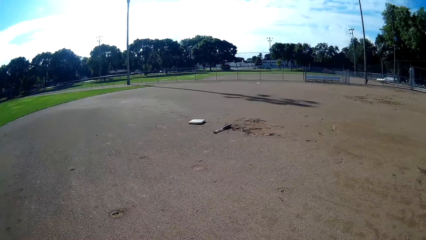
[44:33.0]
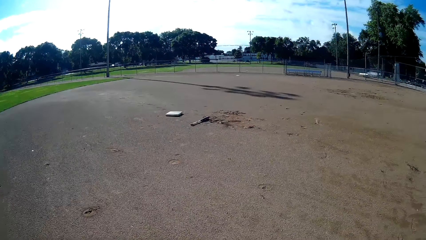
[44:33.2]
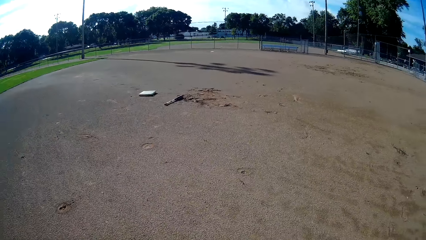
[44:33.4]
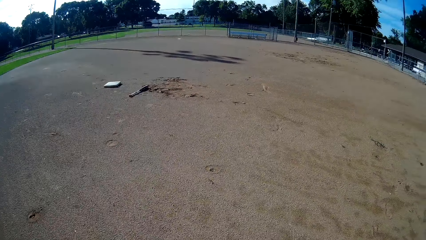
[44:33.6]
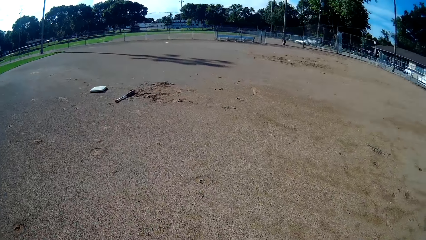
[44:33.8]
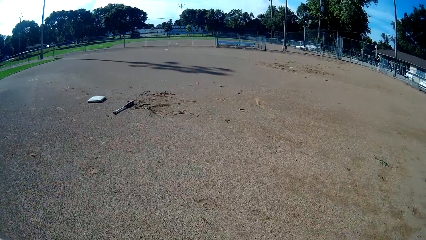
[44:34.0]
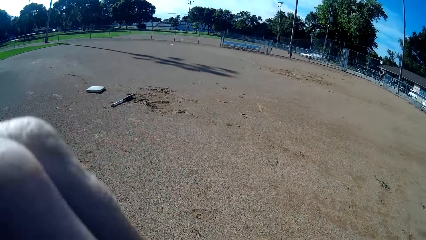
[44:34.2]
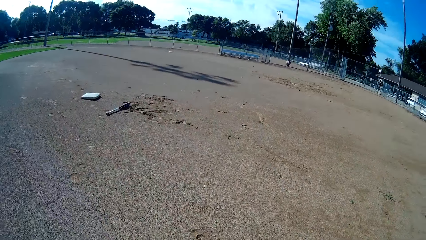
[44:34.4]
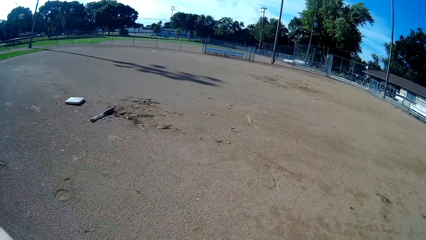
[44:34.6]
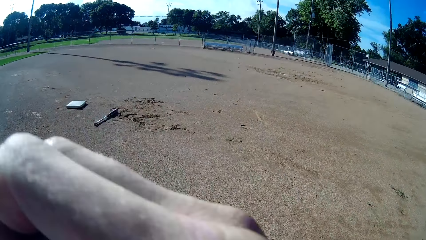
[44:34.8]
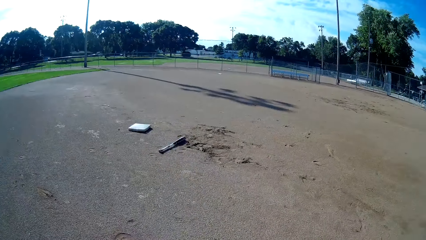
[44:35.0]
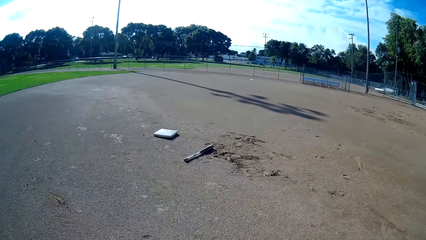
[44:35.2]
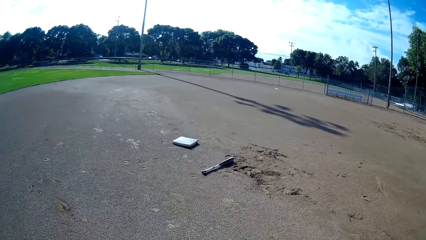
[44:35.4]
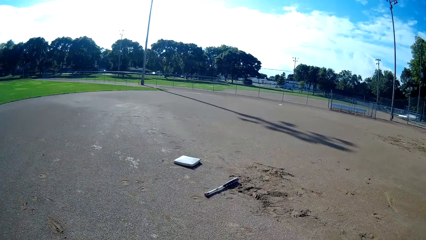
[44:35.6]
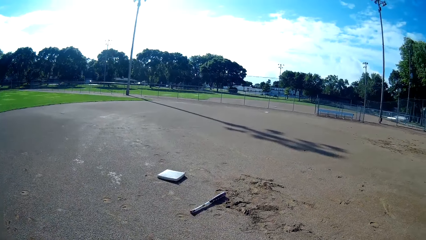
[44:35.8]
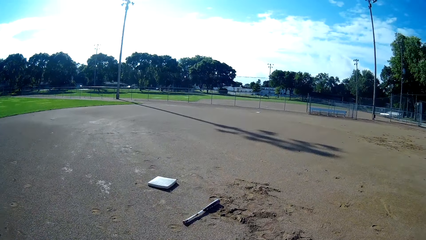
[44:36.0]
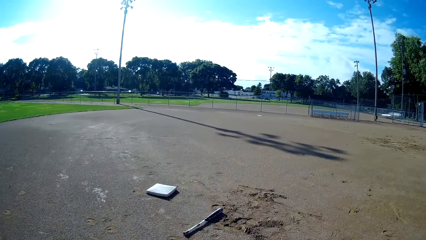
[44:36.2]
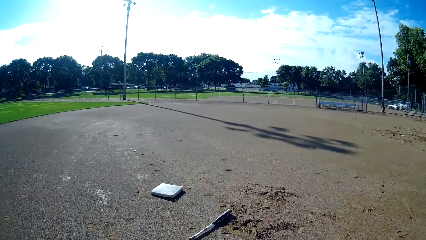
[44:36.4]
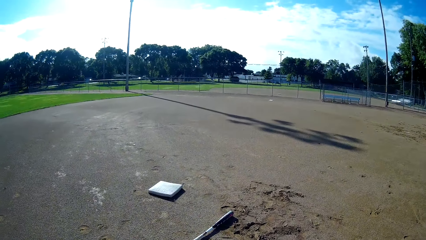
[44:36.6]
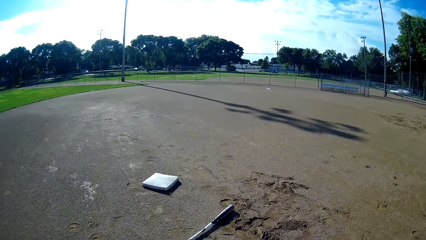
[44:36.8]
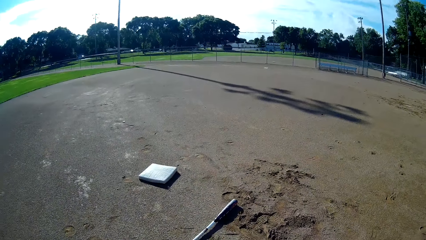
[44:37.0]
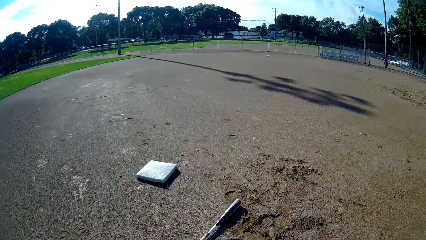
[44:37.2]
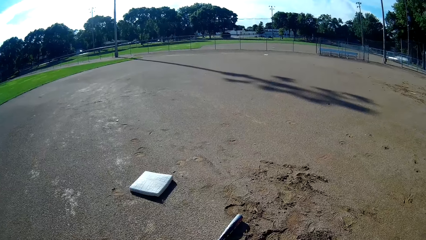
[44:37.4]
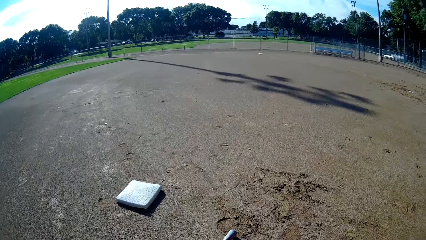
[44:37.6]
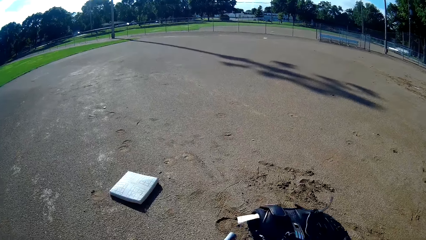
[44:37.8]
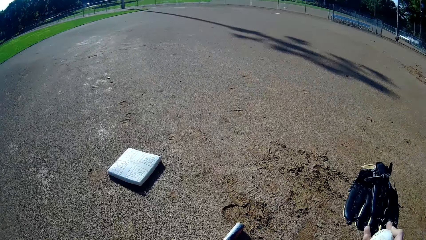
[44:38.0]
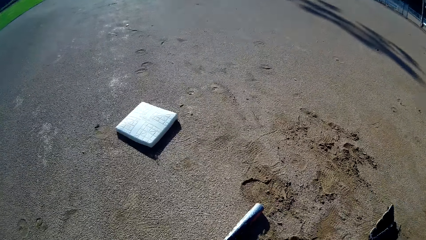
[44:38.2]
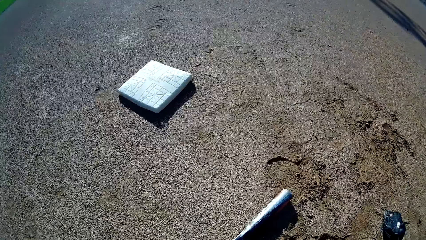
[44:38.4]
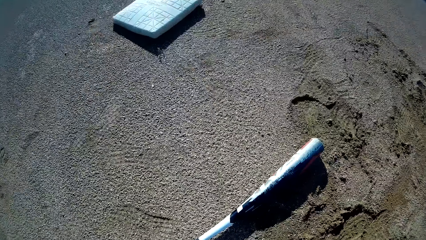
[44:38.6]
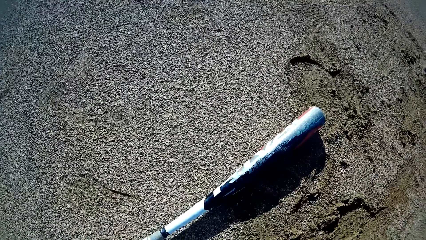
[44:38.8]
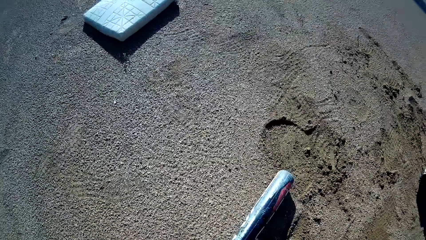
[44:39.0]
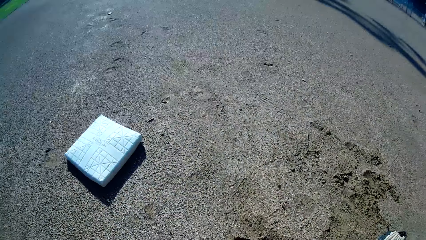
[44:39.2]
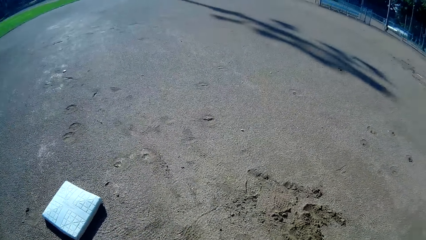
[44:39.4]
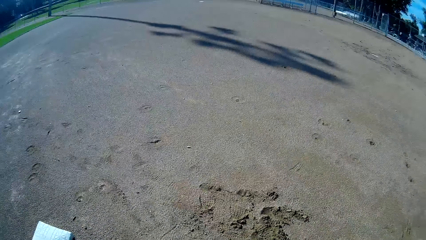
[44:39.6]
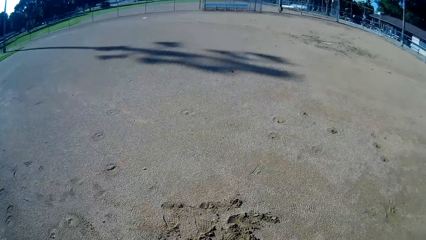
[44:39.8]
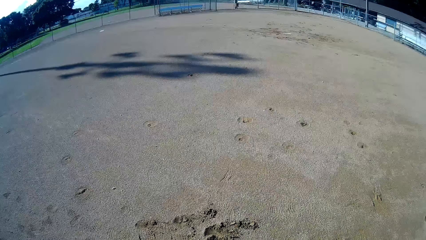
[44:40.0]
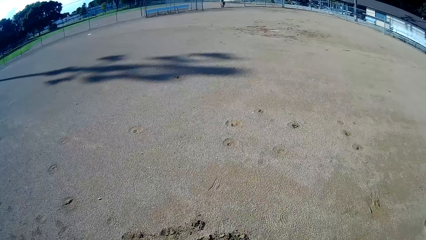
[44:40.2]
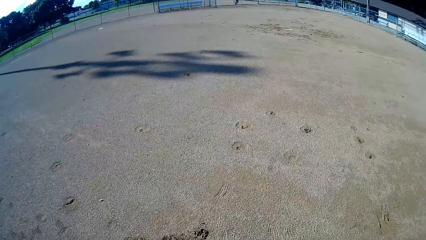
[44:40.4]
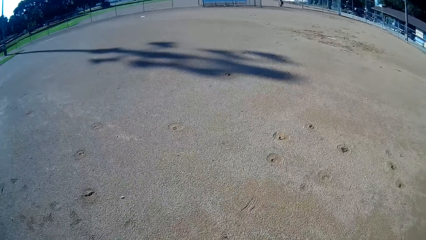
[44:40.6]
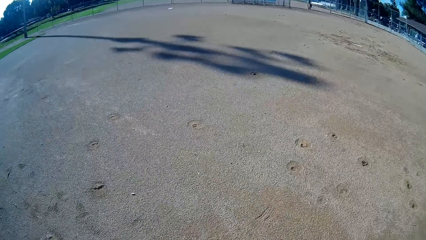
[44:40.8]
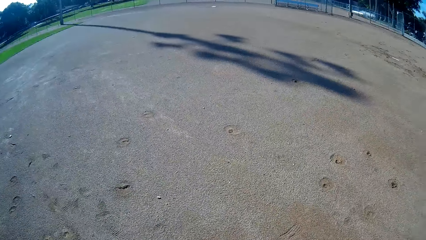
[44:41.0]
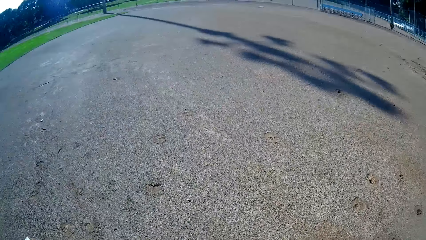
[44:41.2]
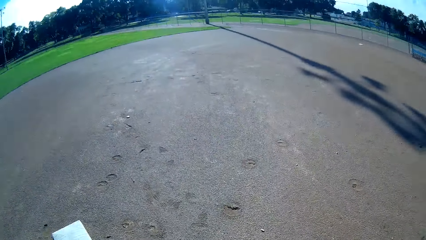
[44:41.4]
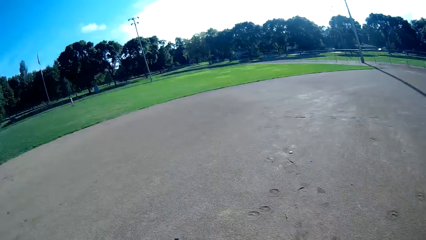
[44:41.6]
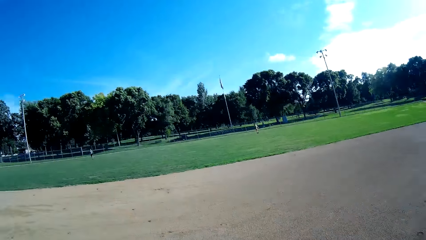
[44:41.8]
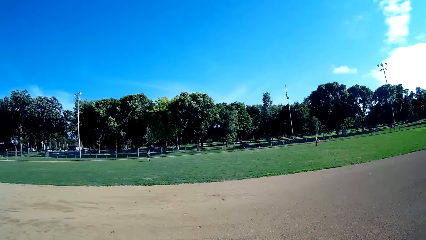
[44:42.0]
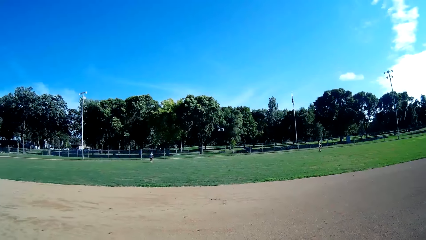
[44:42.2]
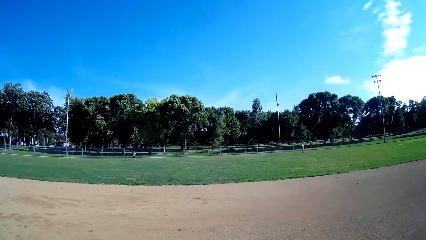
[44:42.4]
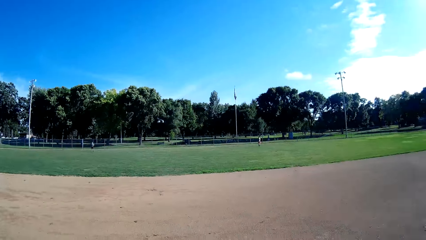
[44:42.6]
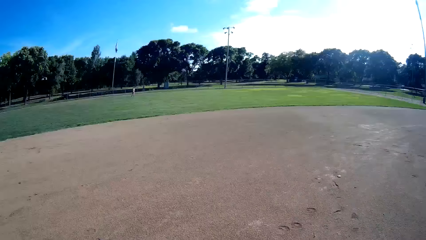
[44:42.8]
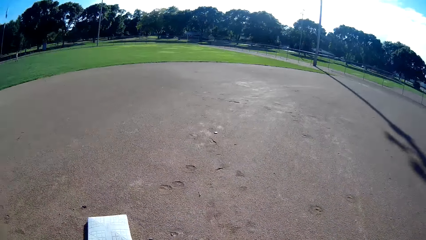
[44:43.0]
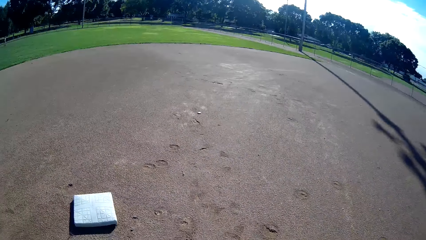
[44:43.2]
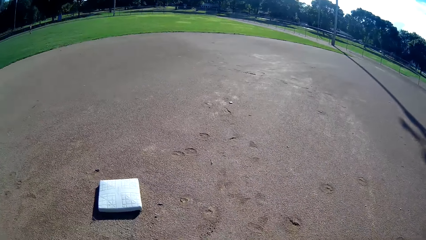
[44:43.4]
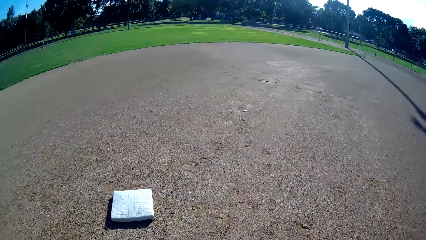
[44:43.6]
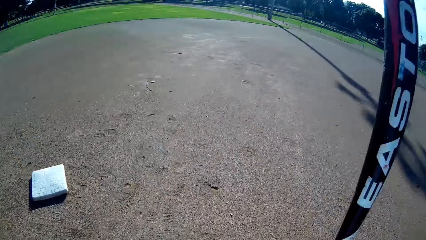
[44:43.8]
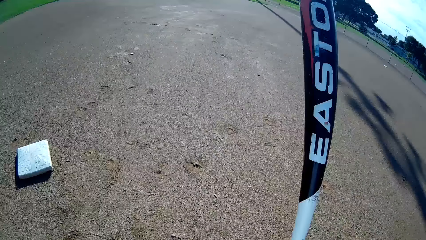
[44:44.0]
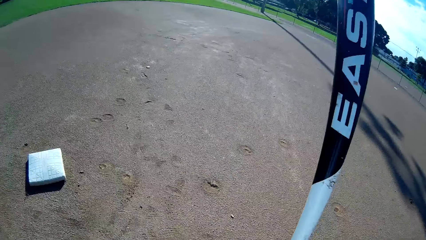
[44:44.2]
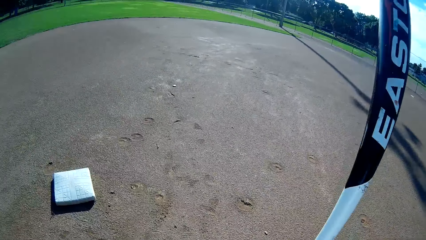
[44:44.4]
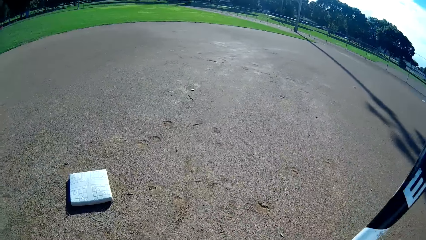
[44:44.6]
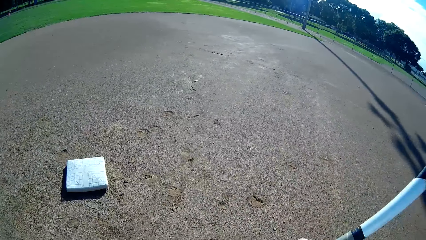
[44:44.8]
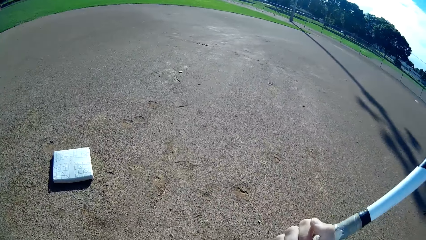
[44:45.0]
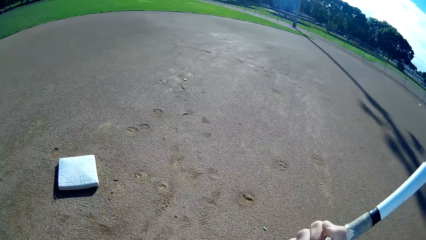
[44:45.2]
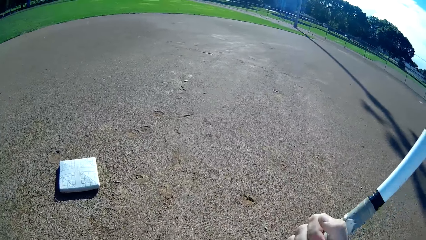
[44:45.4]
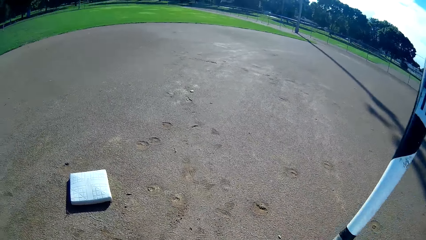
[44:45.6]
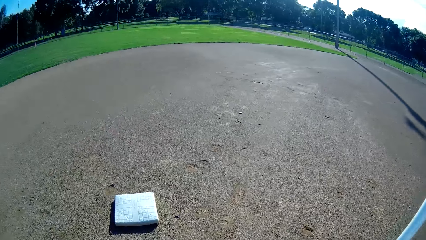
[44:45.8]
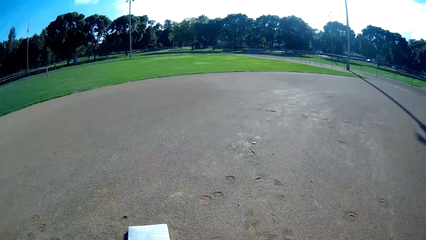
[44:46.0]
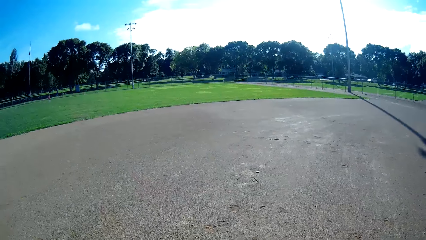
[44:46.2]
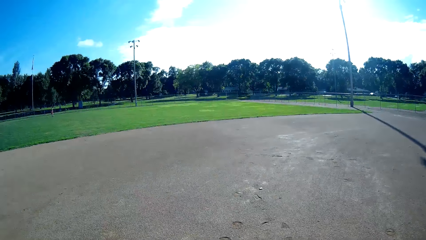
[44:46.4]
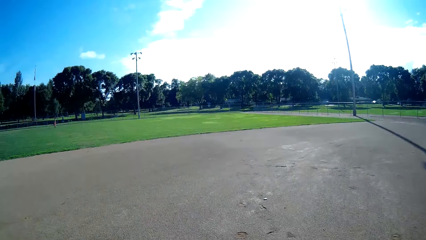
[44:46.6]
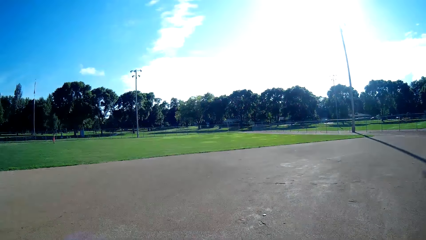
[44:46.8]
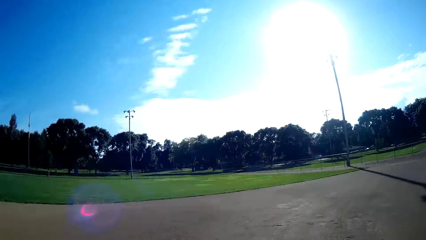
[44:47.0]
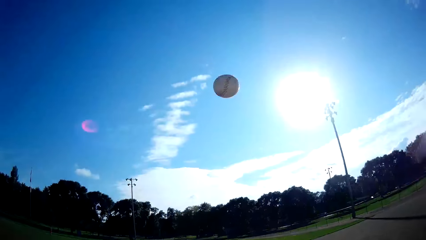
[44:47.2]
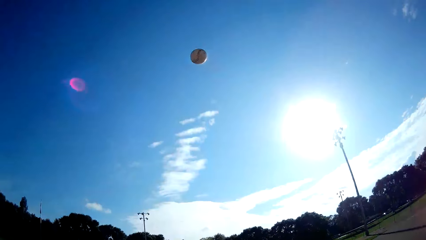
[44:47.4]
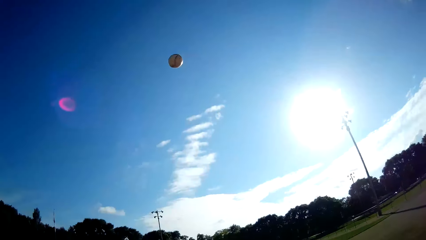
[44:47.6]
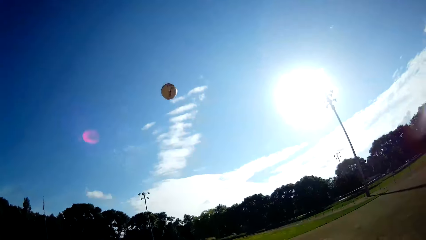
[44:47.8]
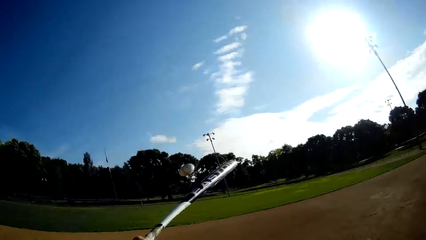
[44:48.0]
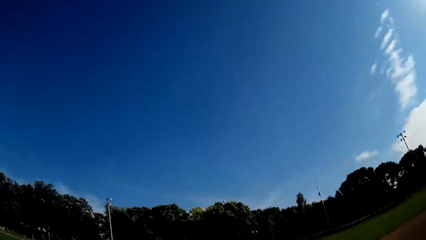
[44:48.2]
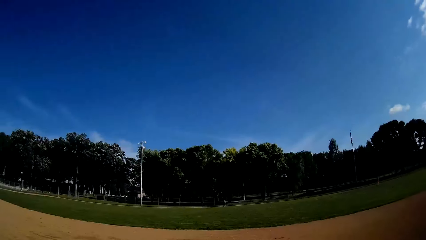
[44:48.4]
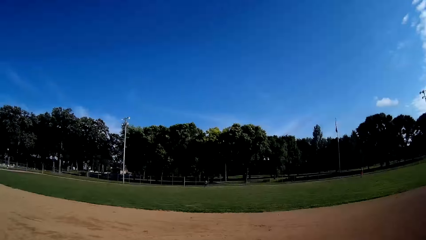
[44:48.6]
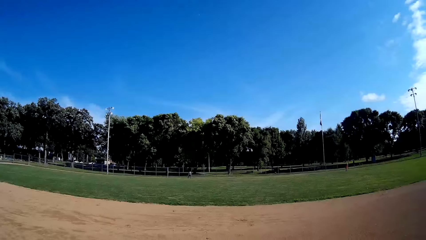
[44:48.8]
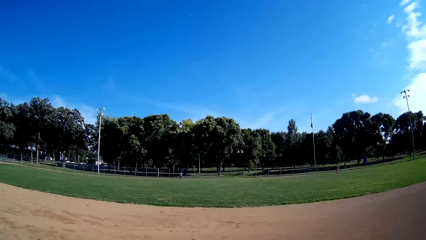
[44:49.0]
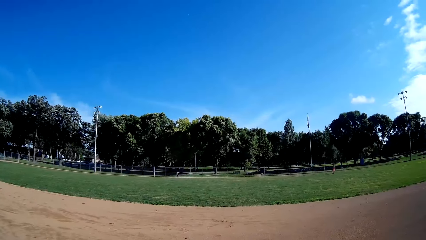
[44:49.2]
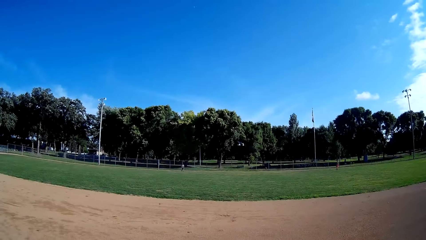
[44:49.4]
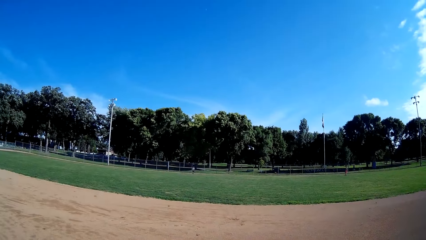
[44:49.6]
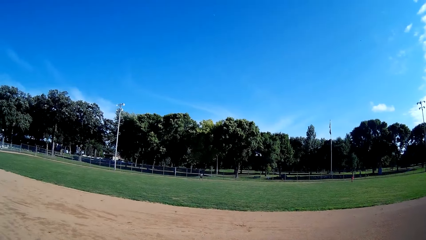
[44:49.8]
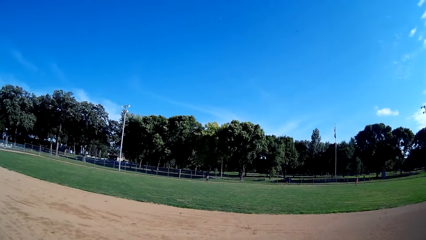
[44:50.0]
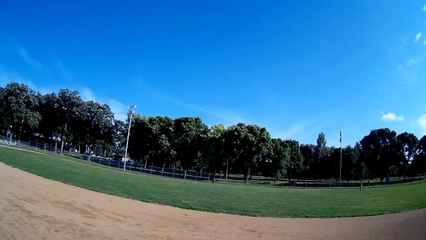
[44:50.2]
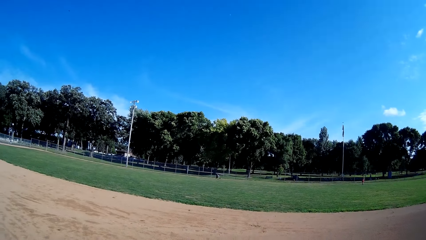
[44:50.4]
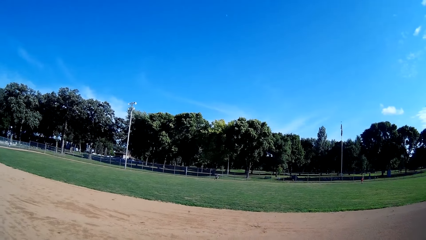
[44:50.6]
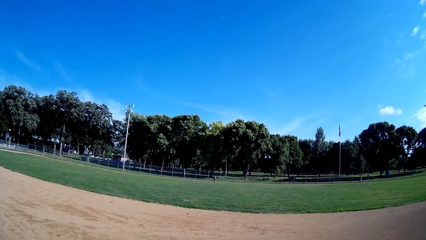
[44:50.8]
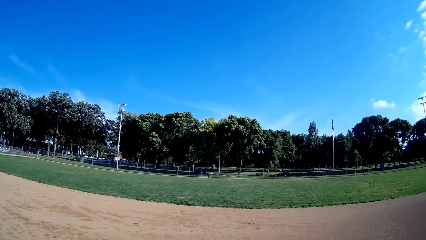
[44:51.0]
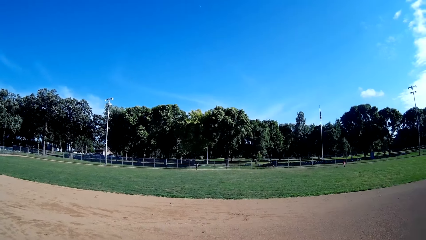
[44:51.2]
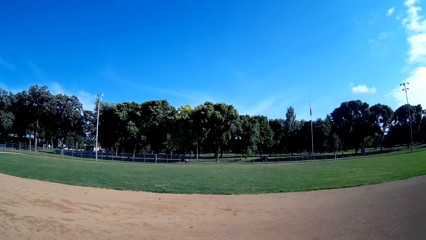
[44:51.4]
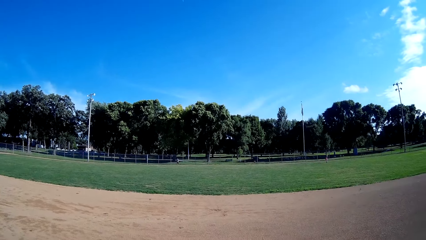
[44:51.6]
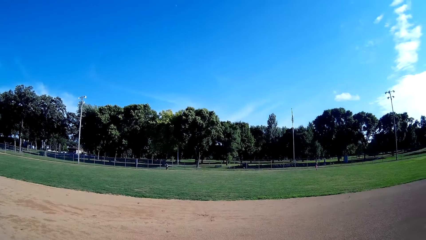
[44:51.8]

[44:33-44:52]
The camera wearer walks on the field. They pick up the baseball bat on the floor. They look around. They throw the ball in the air. They play the baseball to a man. They look around.
